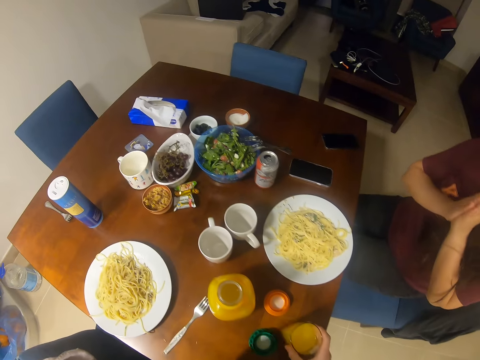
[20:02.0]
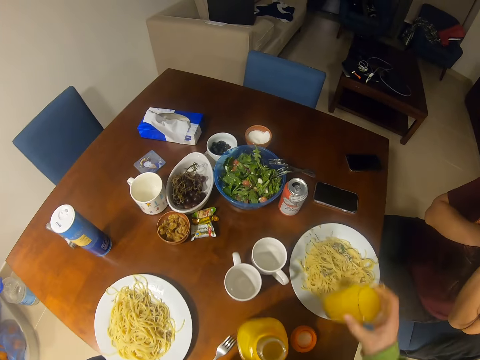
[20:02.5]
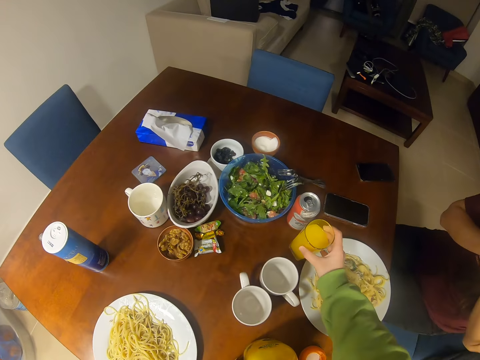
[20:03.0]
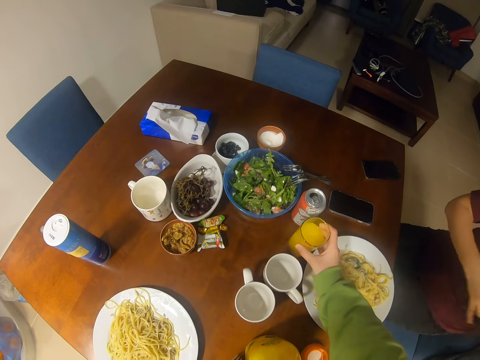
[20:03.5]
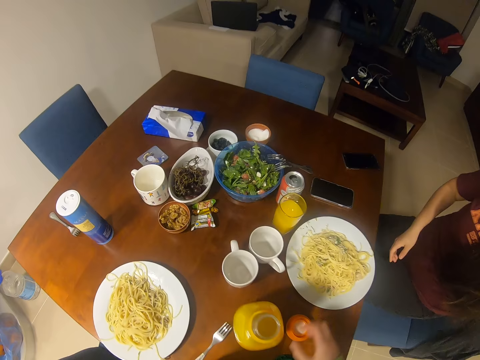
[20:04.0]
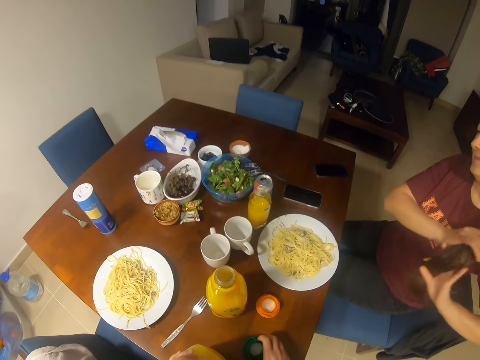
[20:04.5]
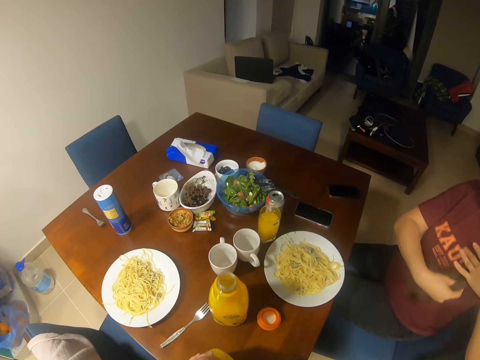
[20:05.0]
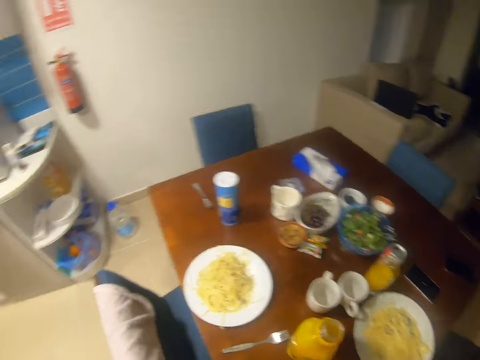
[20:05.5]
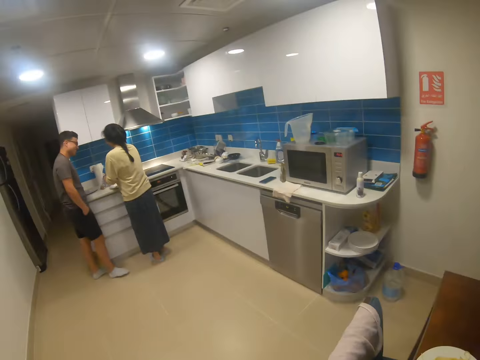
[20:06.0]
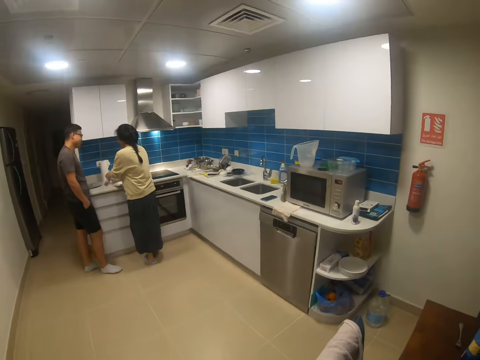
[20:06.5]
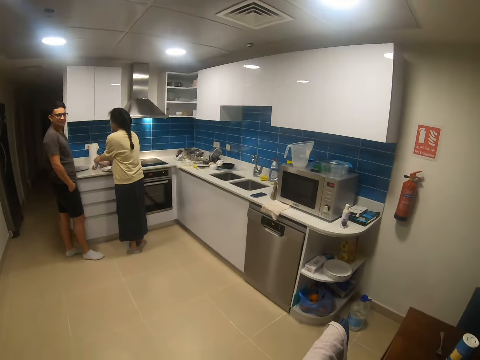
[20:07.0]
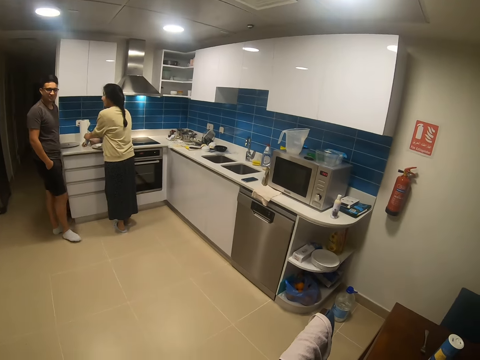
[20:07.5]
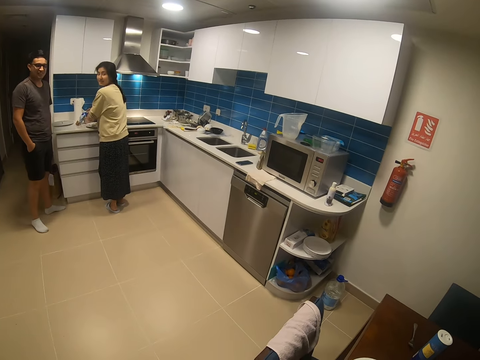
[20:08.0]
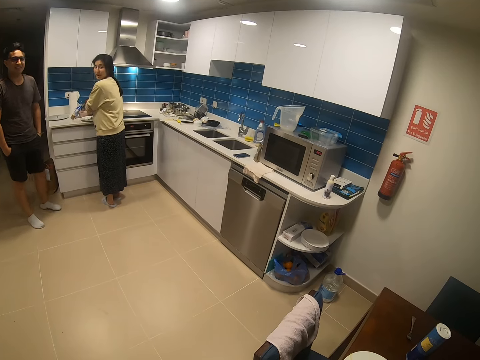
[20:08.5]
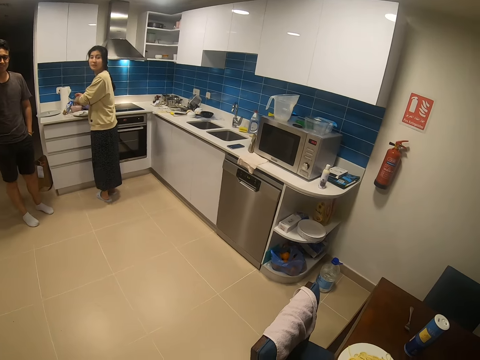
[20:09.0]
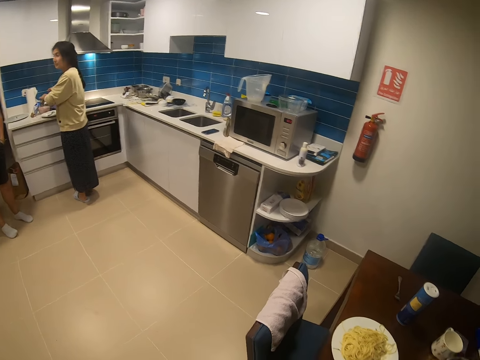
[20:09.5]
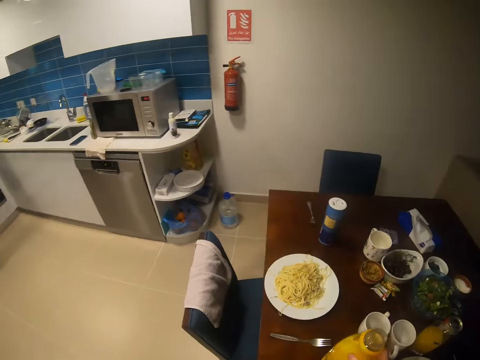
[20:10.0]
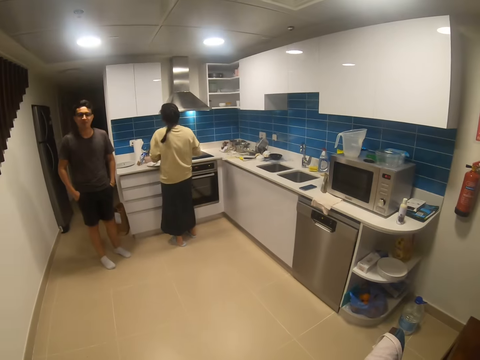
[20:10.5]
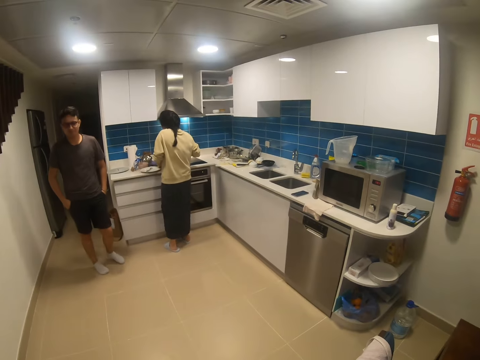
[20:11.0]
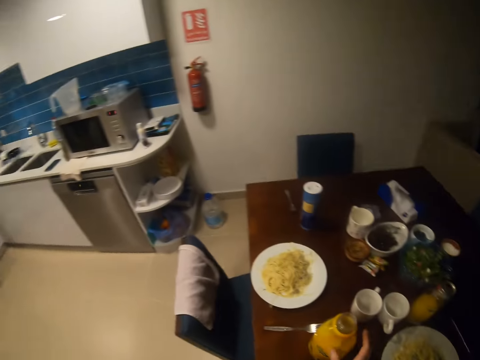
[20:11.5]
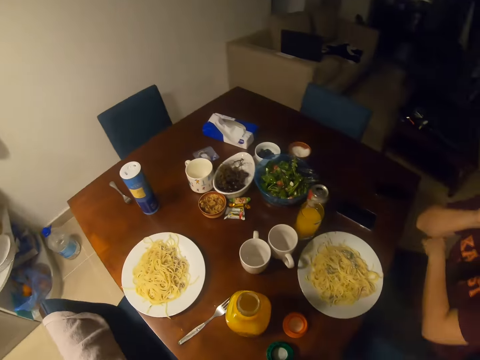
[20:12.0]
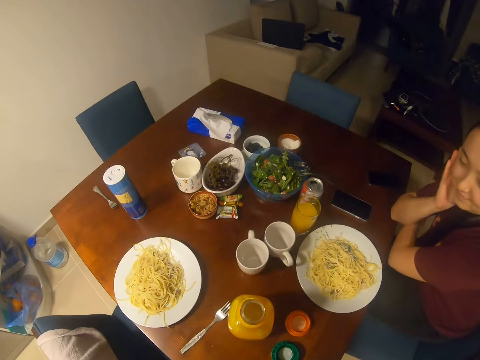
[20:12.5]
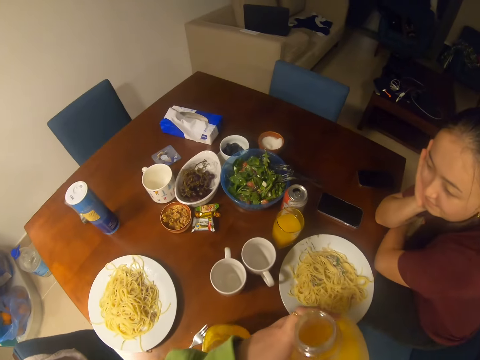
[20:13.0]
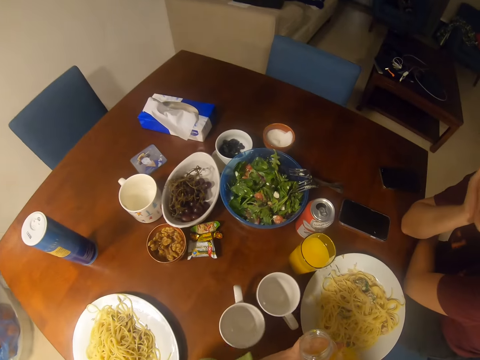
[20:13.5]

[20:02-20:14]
The camera wearer picks up a glass. They place the glass on the table. They converse with a man and a person. They dialogue with a woman.

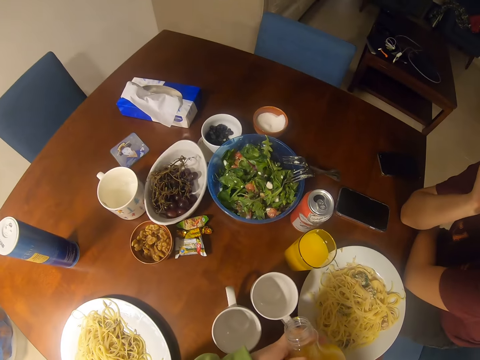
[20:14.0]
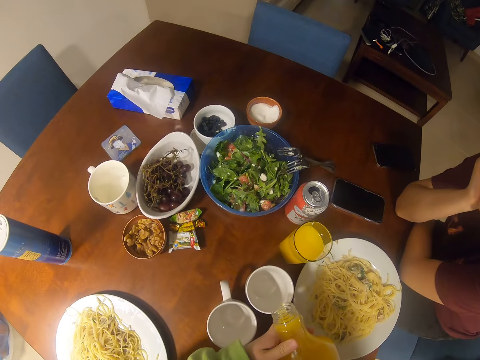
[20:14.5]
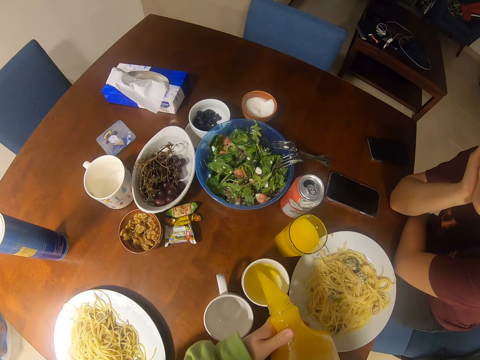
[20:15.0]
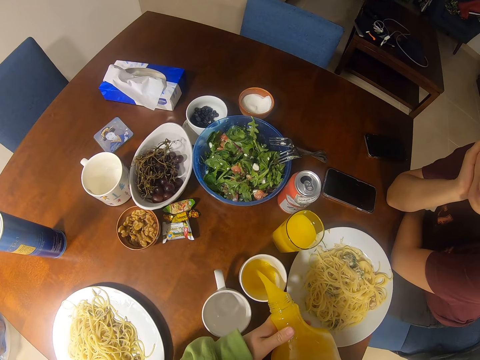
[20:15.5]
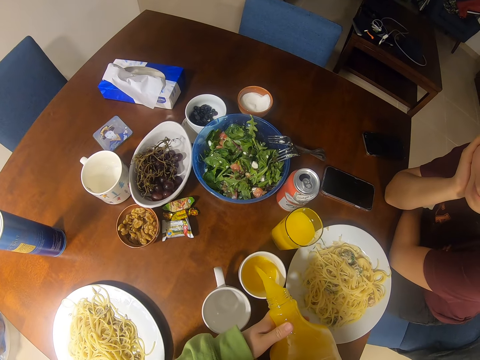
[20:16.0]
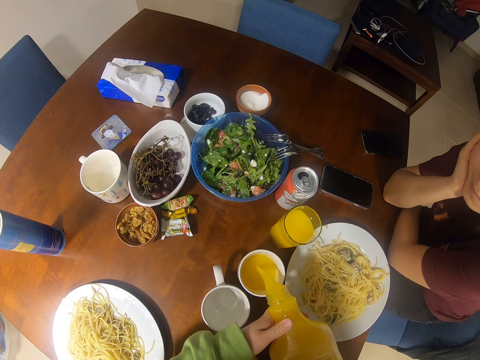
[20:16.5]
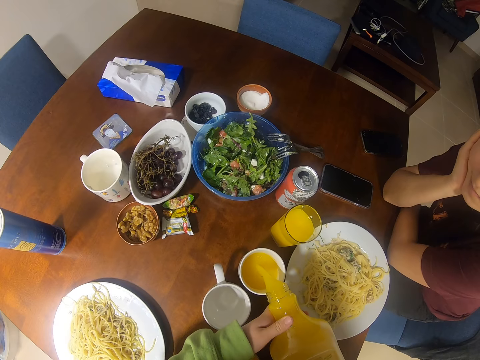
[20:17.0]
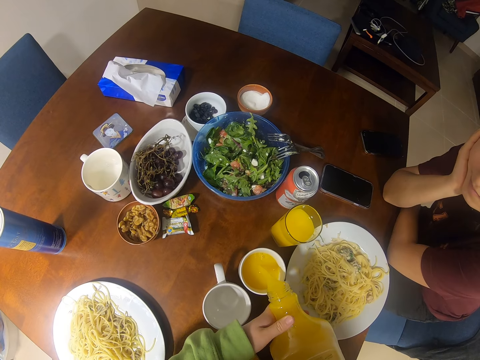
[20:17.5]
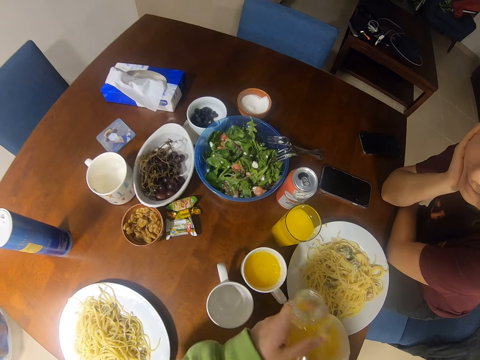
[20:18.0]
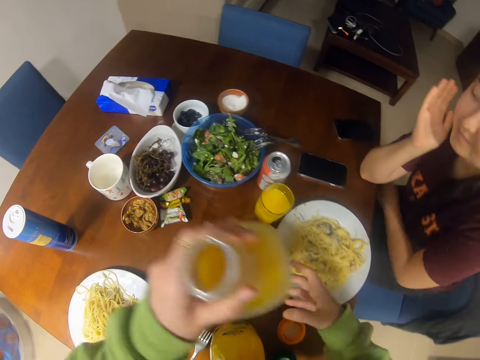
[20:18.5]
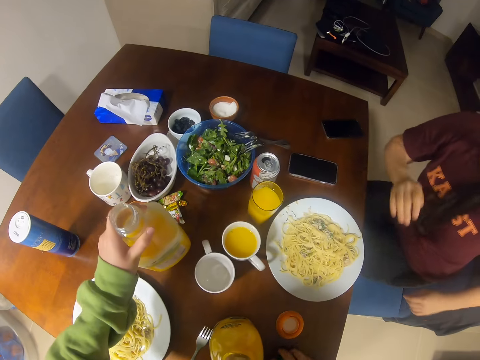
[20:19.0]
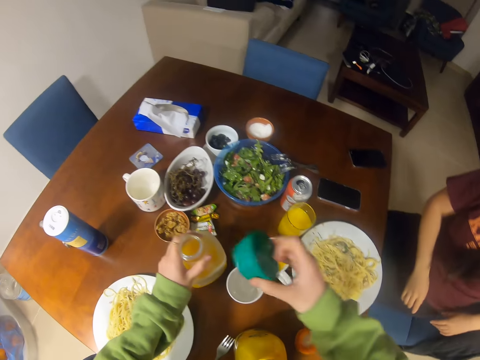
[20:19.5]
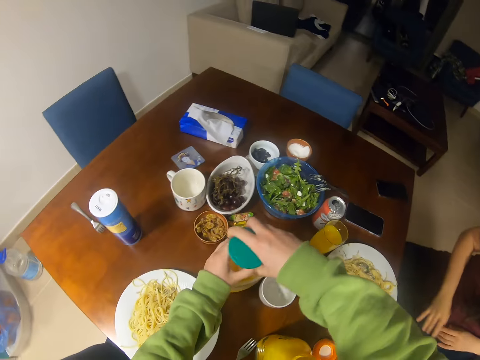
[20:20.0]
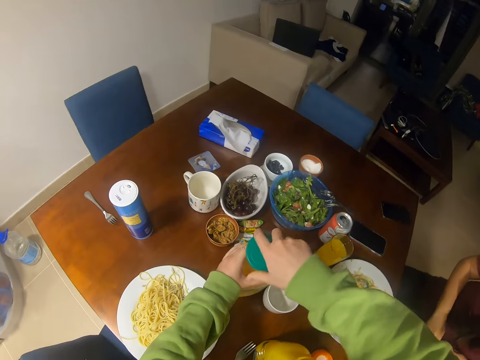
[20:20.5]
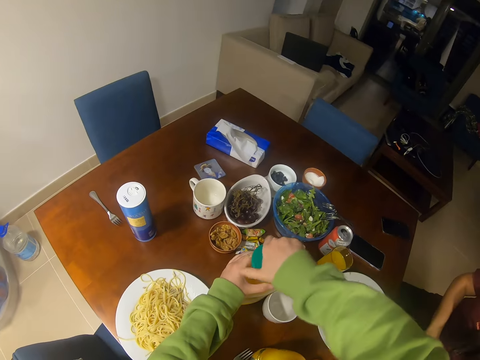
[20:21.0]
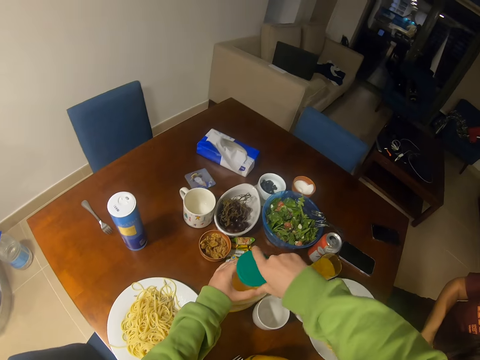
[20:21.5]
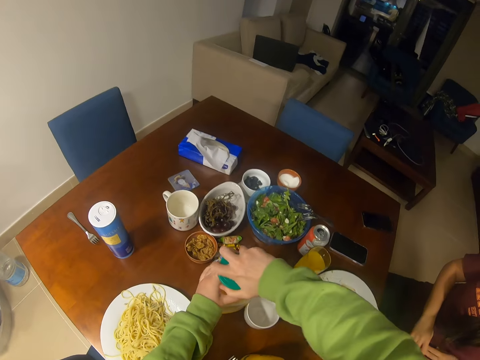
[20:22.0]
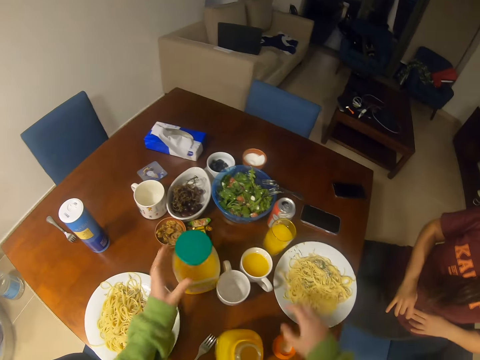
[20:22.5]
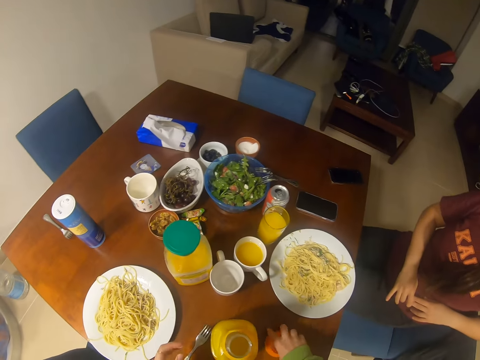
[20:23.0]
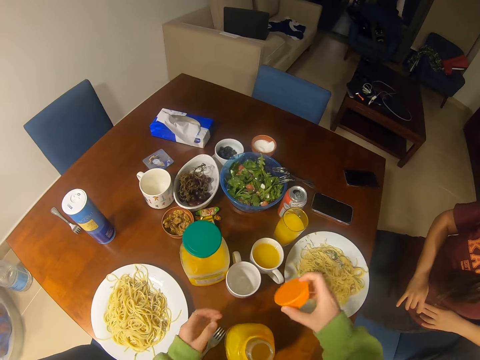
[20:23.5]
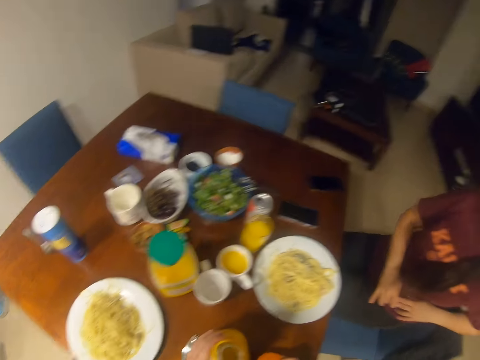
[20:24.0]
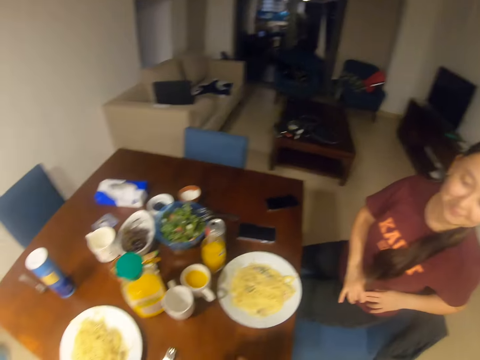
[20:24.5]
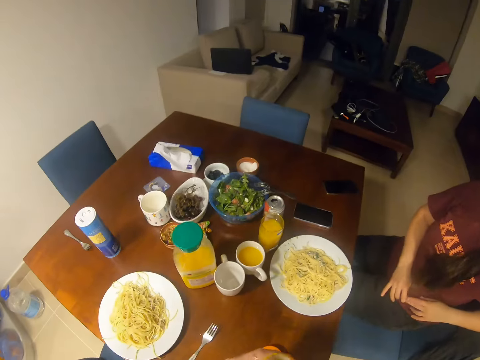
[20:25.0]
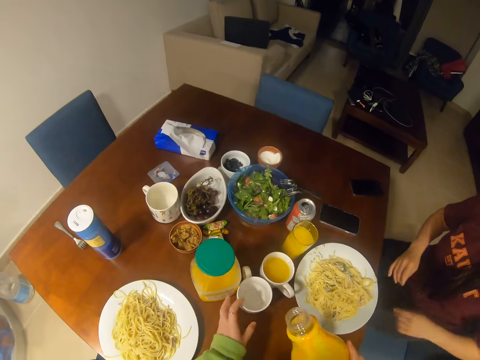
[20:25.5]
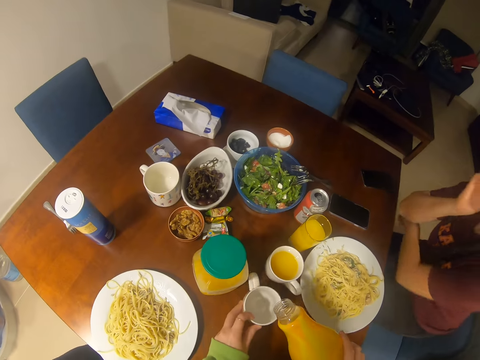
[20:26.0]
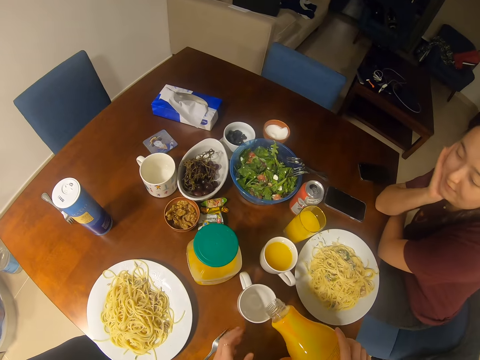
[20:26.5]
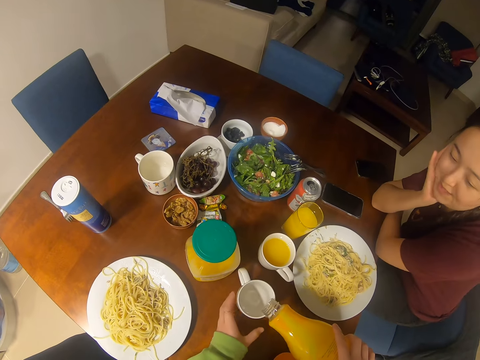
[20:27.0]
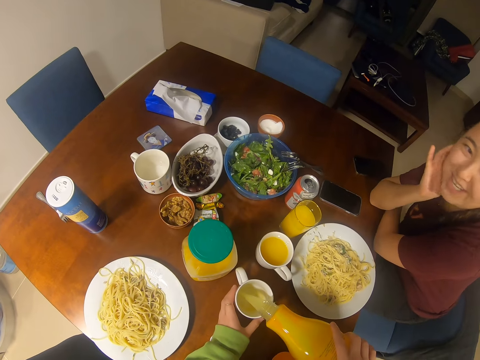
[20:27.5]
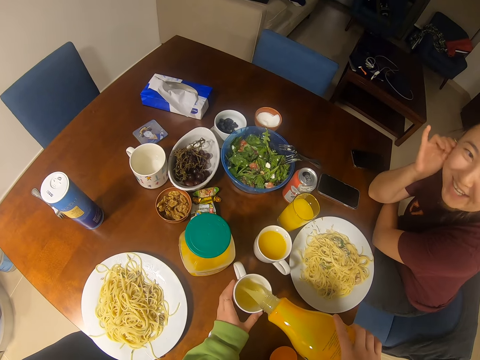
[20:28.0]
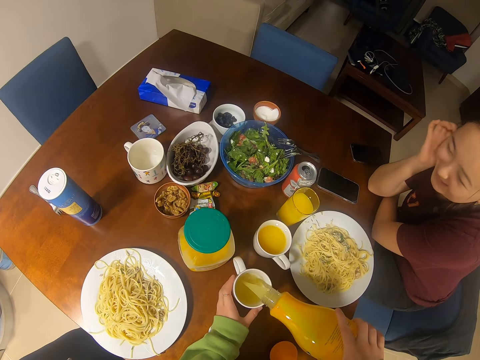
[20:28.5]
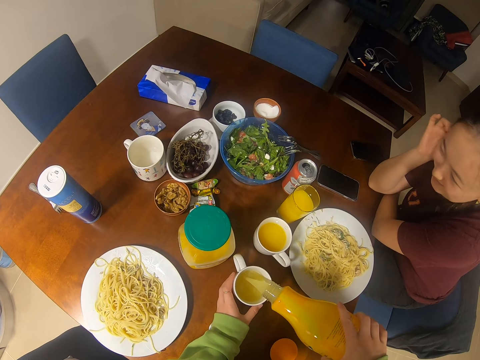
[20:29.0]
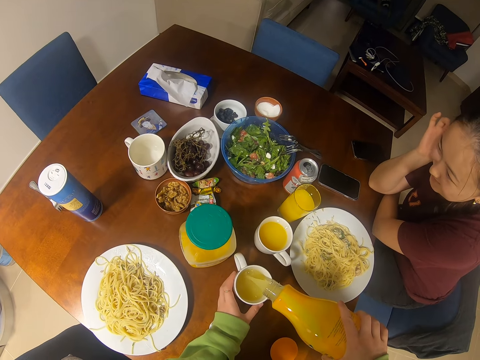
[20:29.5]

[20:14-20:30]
The camera wearer pours juice in the cup. They place the bottle on the table. They close the juice bottle lid. They pick up the bottle. They pour juice in the cup.
